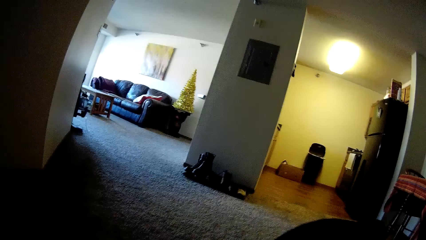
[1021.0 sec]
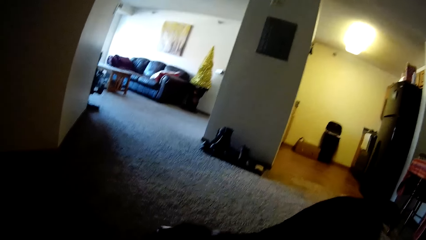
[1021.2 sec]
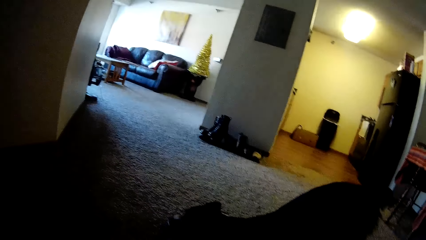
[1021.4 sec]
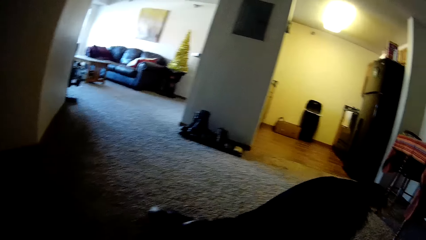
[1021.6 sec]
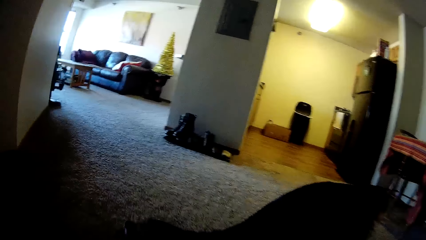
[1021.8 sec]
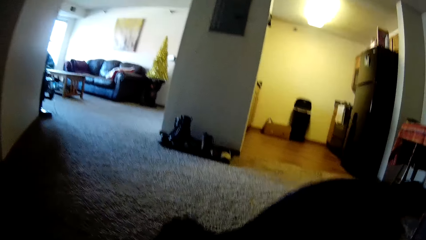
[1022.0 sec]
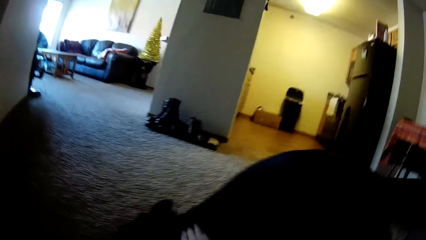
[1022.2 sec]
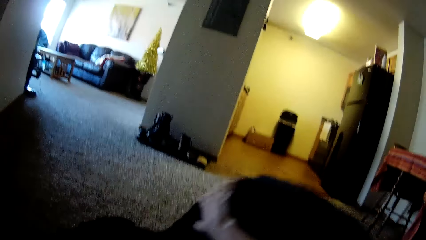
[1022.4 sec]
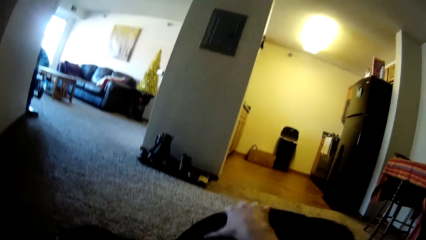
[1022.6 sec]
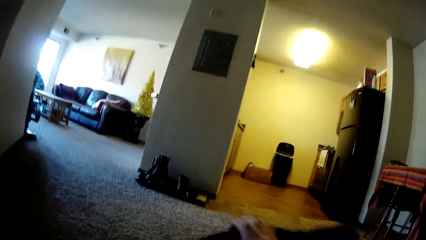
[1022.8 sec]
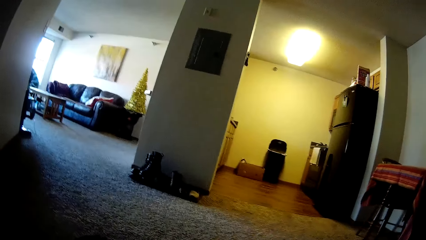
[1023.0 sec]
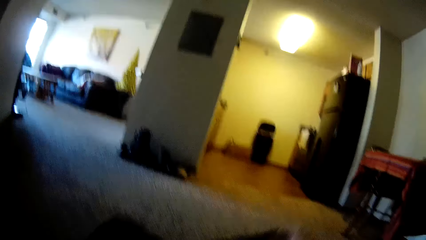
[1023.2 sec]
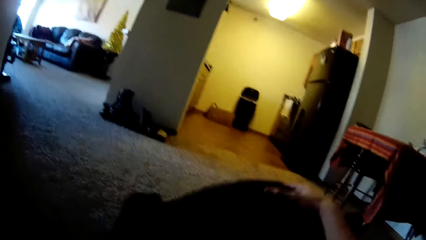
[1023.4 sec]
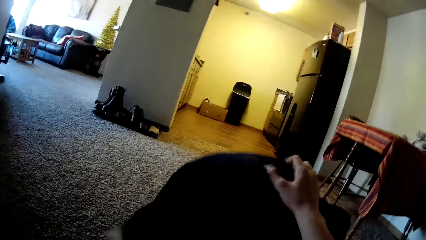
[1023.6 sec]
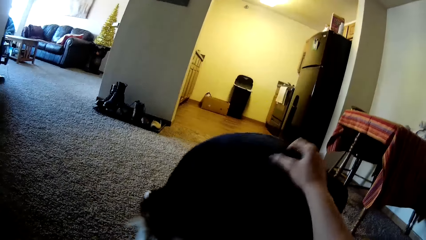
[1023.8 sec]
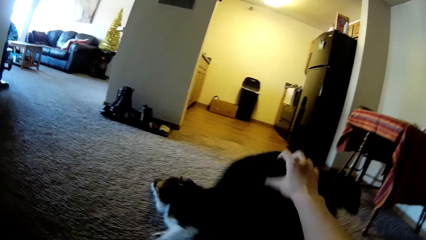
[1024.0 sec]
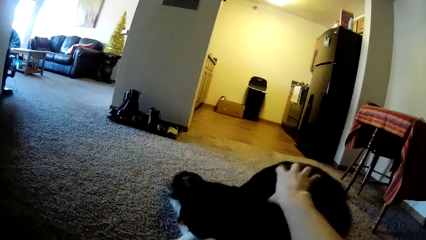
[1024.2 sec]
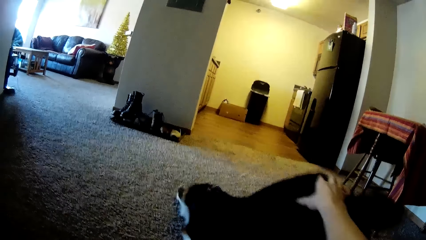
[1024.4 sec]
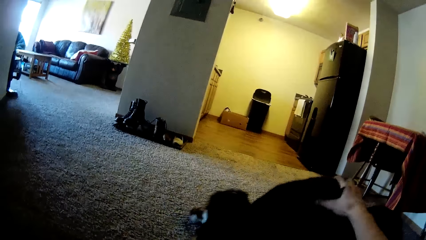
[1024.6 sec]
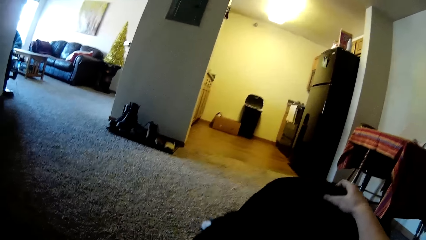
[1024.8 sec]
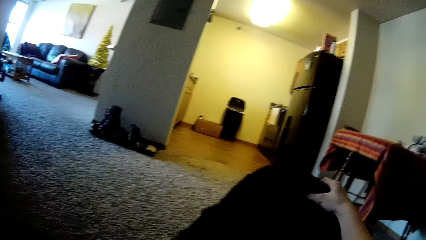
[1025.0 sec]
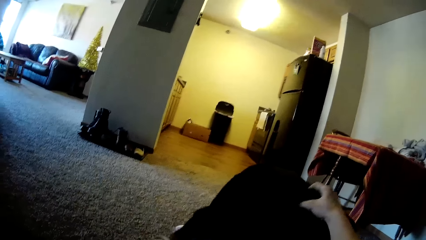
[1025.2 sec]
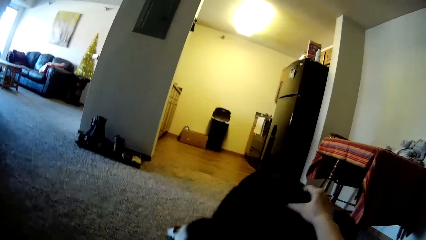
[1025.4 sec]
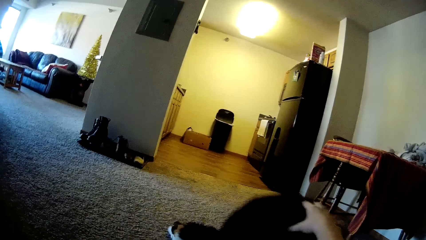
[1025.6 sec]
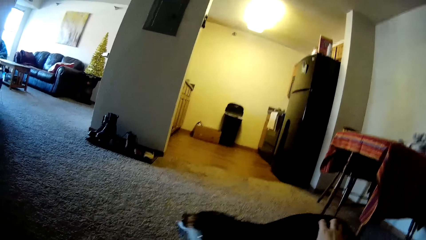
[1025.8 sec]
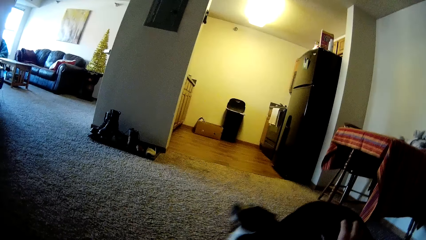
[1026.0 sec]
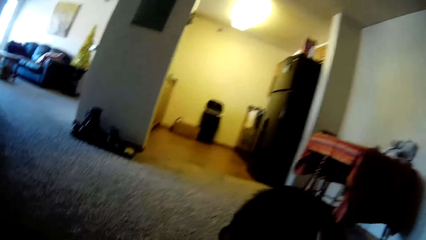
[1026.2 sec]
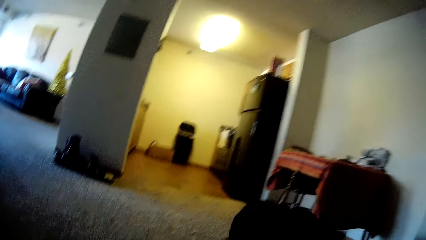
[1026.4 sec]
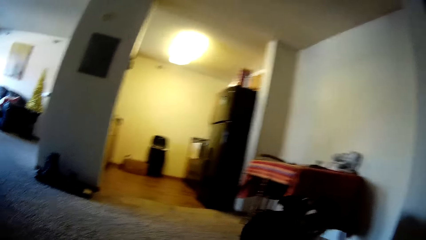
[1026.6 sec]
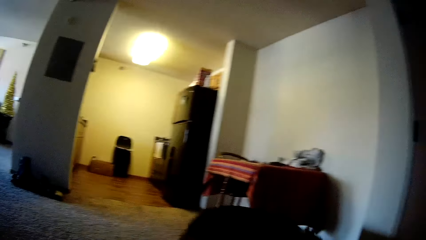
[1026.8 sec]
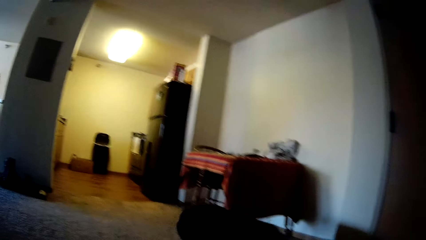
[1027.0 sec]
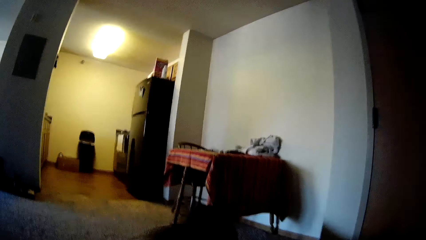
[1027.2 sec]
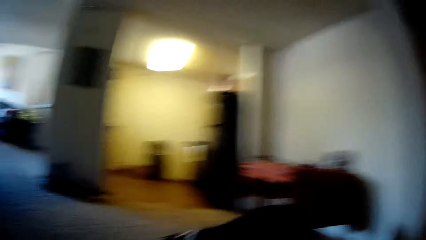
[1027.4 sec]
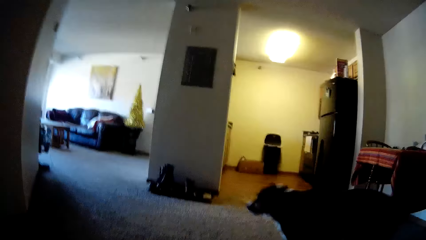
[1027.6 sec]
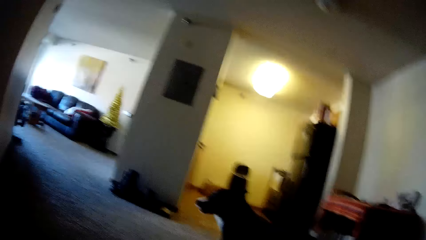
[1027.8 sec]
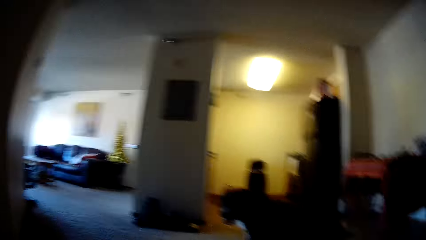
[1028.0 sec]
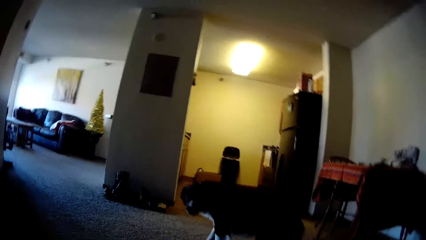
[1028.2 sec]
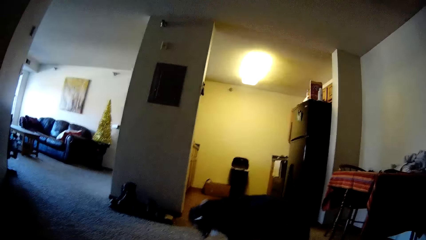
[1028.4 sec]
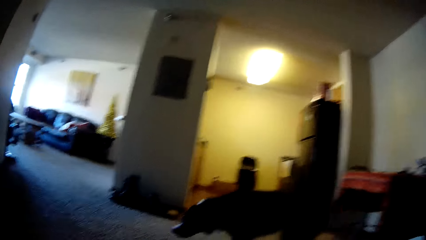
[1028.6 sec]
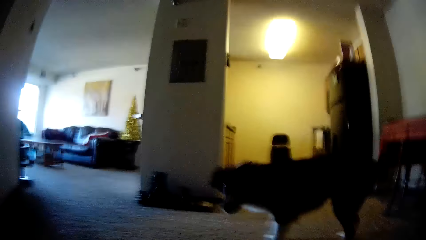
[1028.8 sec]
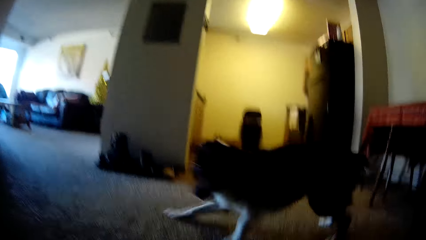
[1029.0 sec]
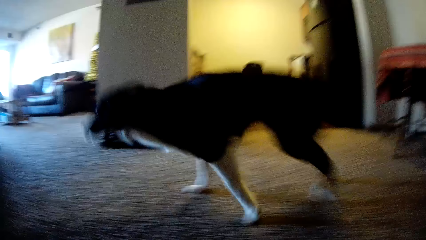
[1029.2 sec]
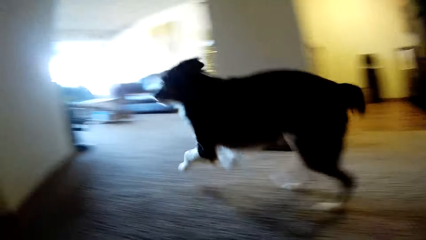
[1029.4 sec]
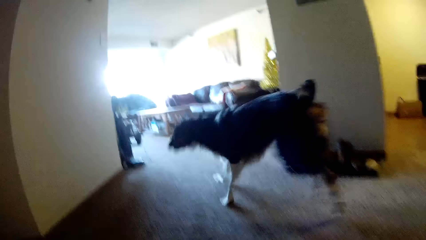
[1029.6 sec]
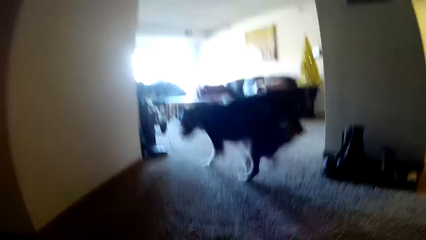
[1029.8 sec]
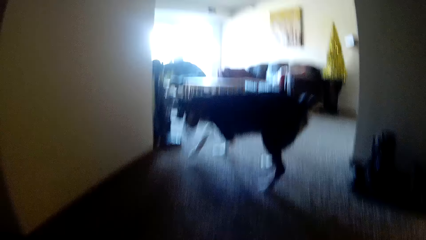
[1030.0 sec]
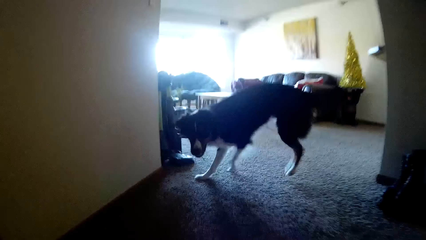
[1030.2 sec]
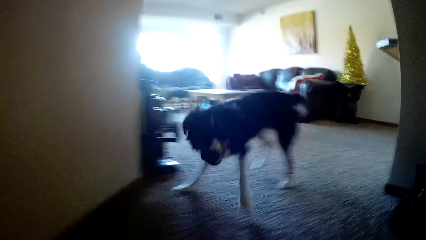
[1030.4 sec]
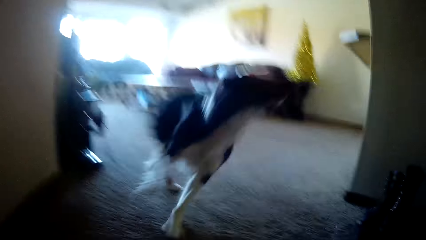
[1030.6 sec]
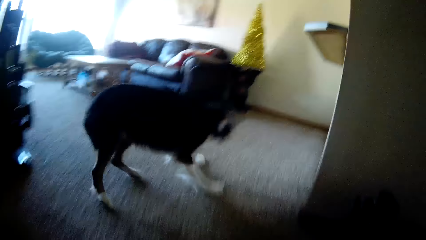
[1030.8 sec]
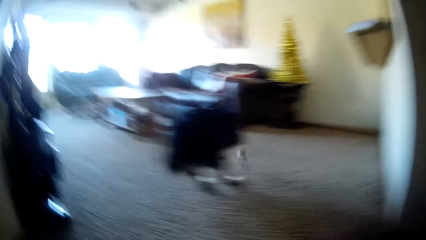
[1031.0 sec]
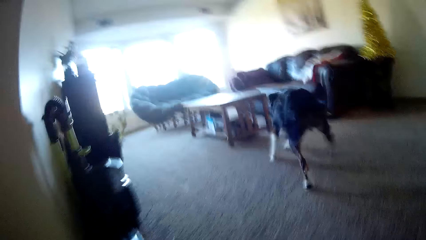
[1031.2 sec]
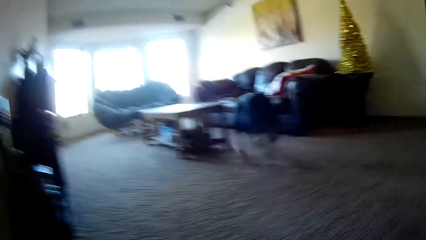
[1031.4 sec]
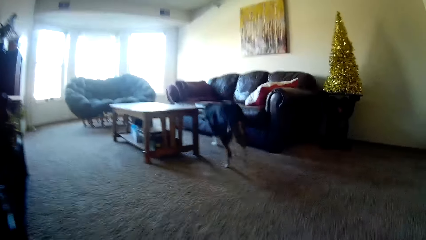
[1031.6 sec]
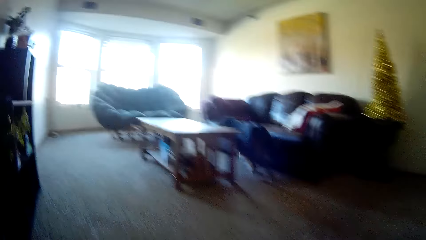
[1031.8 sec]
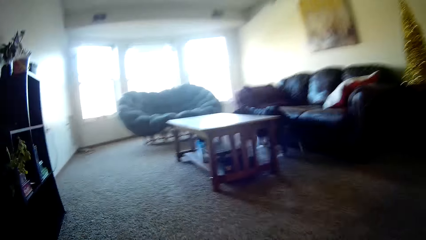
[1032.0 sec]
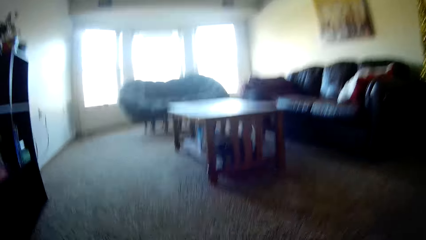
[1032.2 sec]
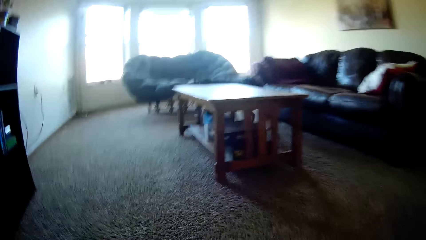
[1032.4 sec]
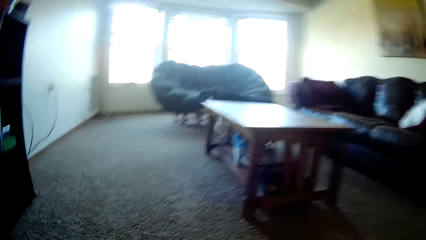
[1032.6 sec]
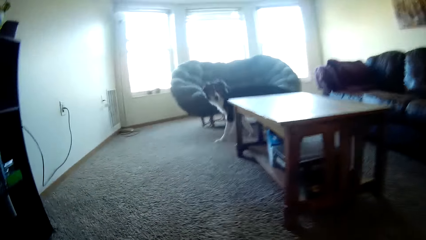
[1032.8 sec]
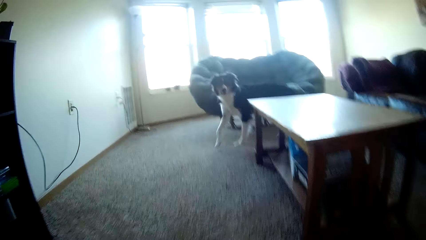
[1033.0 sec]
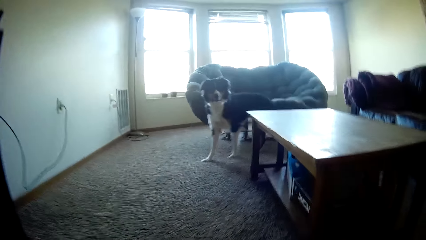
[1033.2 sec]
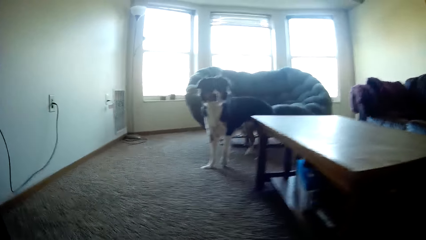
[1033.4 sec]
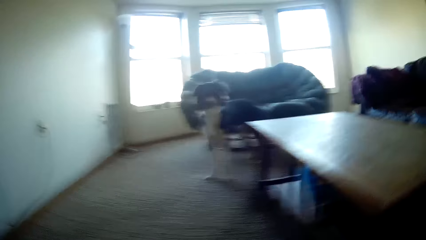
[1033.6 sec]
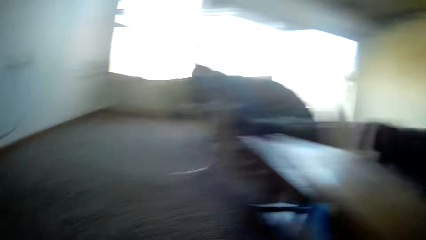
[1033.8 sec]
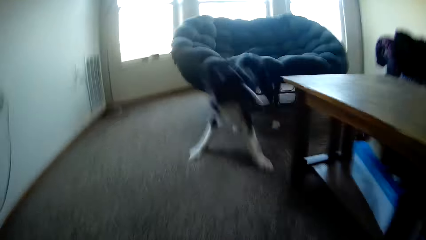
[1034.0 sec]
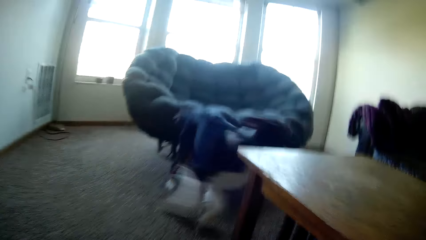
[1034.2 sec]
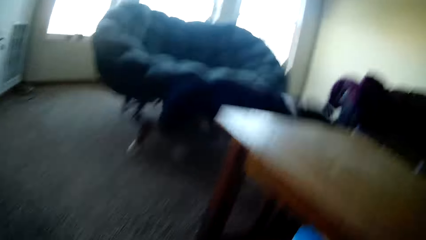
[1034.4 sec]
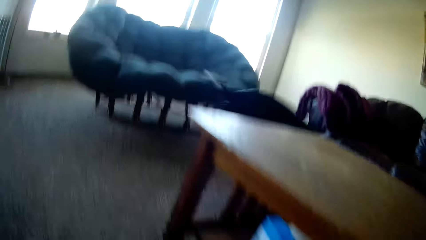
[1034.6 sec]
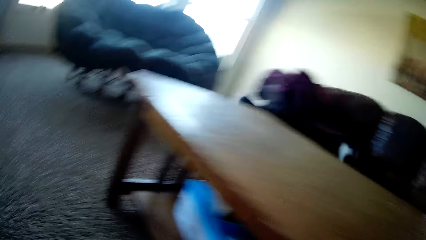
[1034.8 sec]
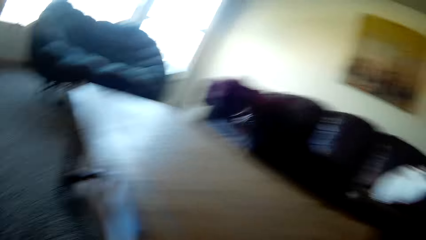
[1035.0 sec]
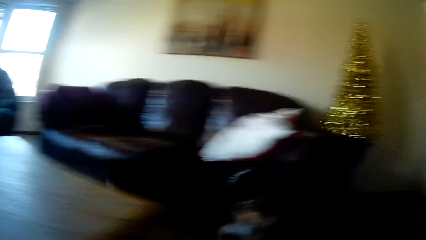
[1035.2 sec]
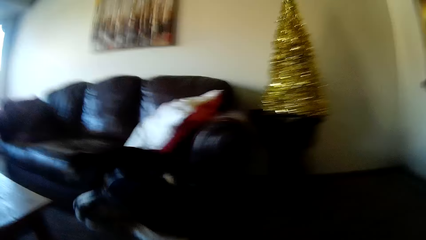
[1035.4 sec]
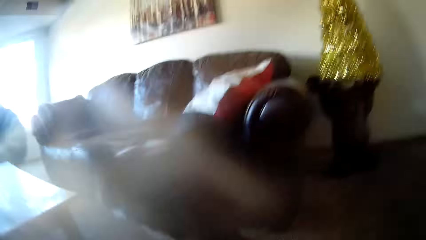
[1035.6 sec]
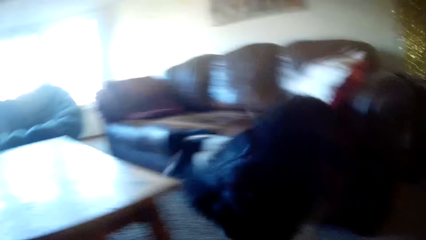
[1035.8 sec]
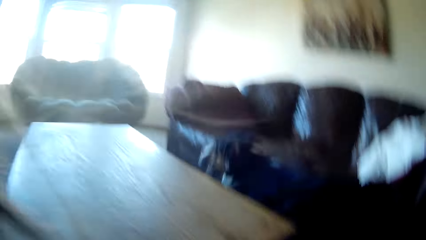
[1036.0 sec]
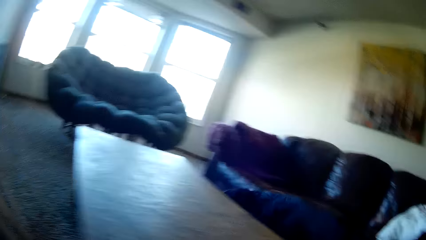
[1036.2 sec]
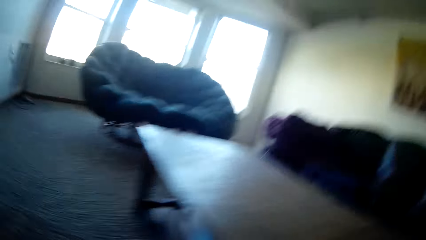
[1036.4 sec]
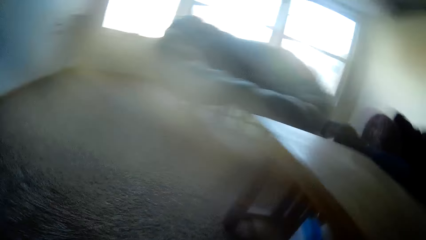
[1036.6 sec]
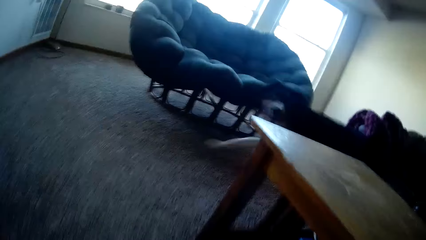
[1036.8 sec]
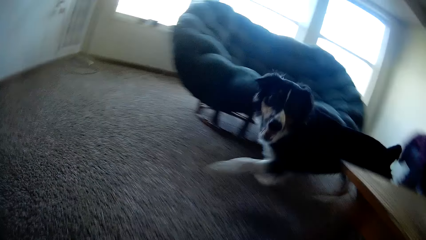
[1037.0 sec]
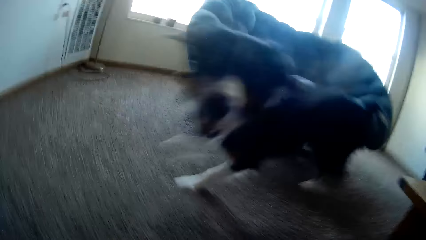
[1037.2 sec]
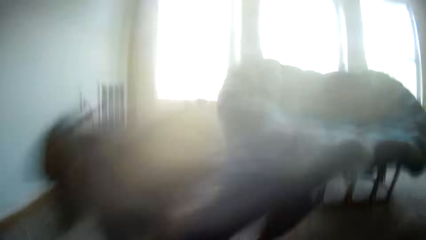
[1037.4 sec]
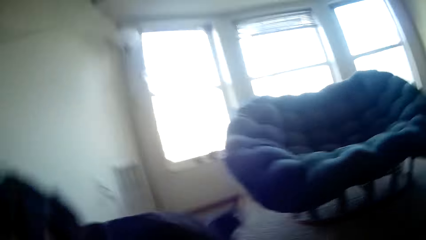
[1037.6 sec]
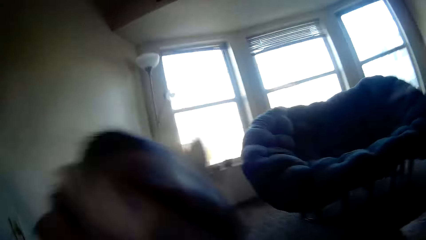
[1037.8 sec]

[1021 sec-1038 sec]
The camera wearer plays with the dog. They look at the dog. They chase the dog in the house.
